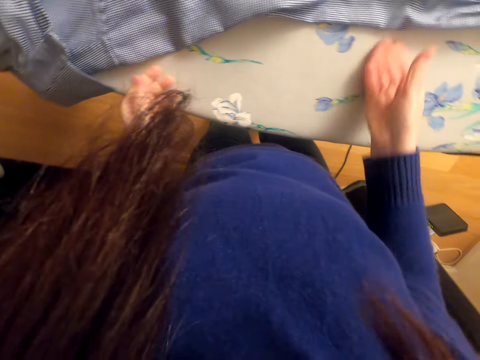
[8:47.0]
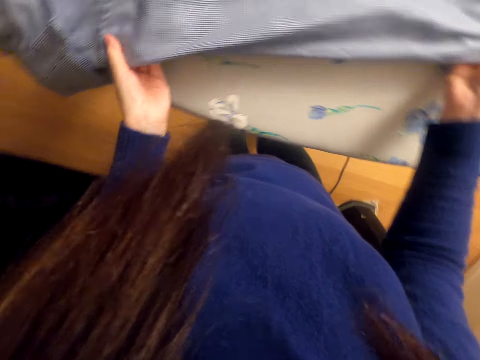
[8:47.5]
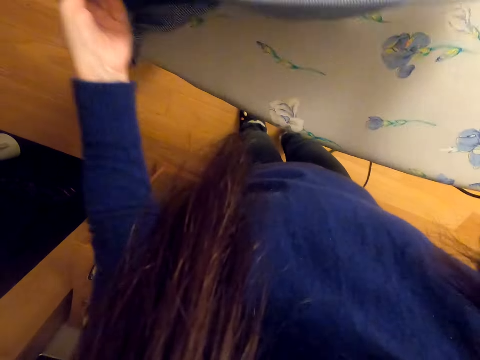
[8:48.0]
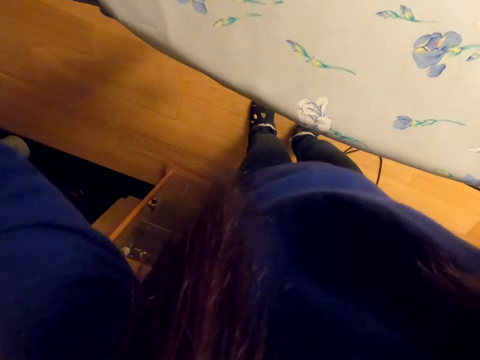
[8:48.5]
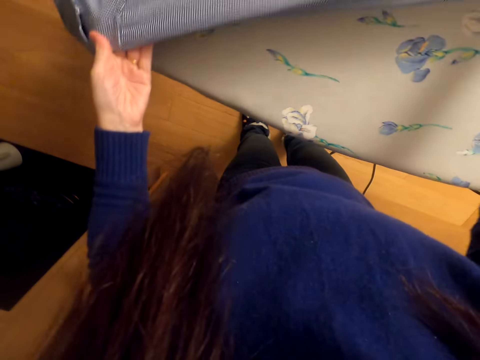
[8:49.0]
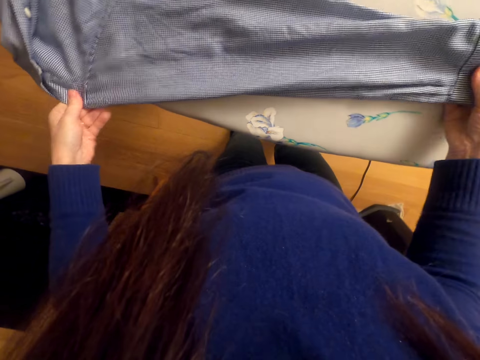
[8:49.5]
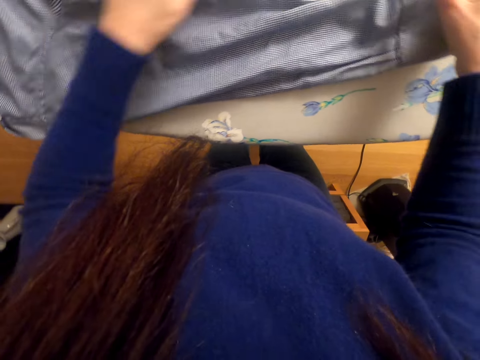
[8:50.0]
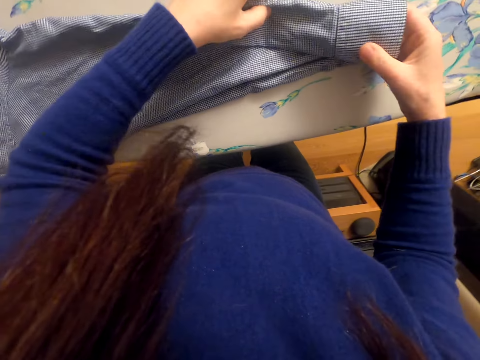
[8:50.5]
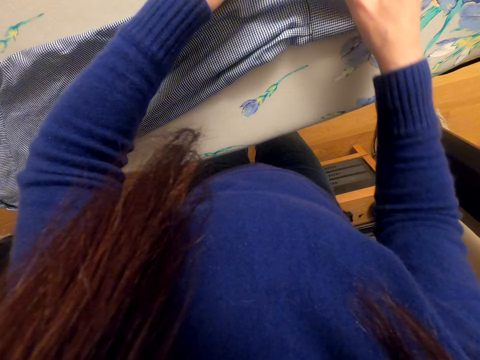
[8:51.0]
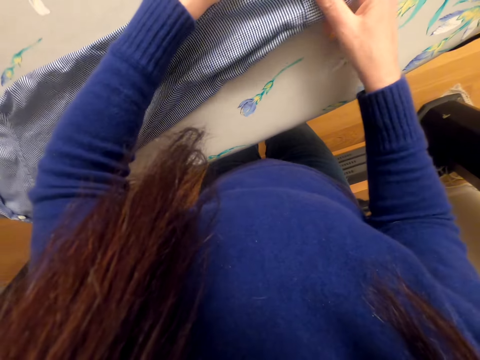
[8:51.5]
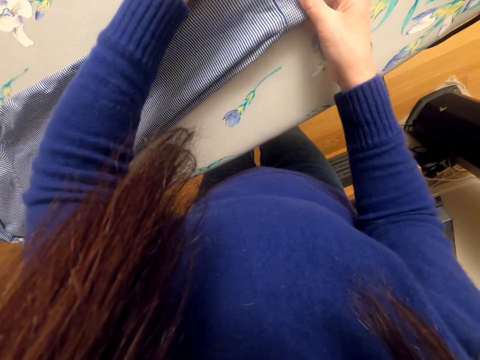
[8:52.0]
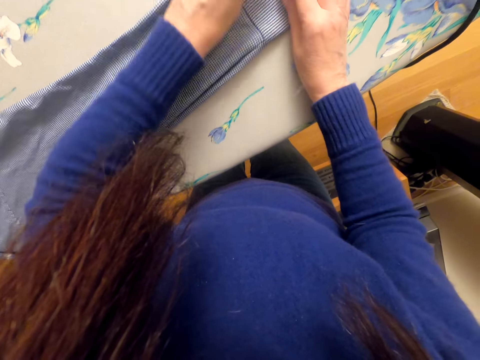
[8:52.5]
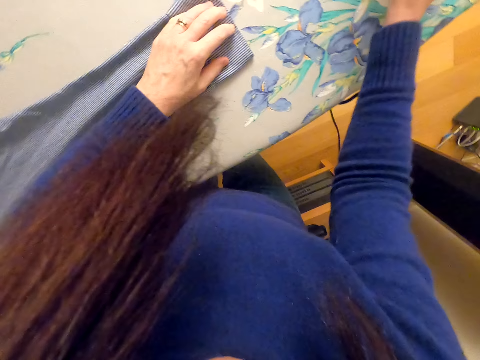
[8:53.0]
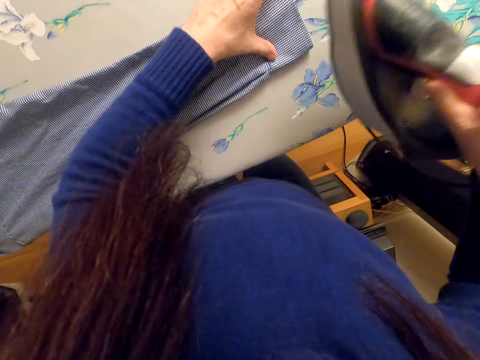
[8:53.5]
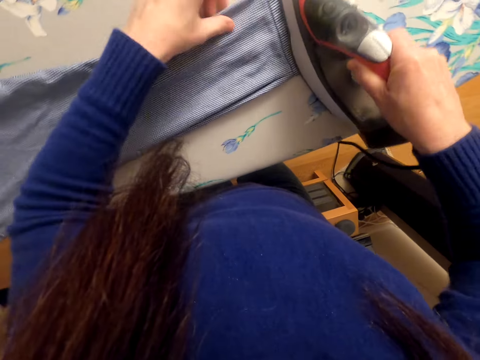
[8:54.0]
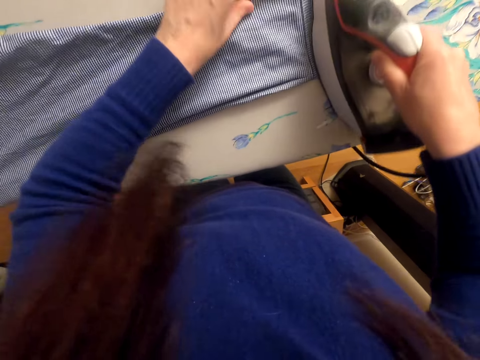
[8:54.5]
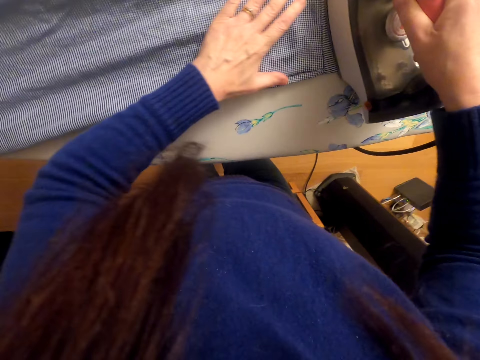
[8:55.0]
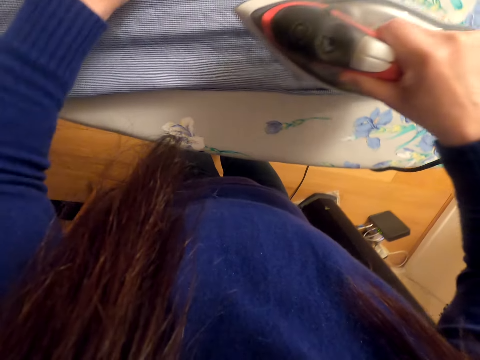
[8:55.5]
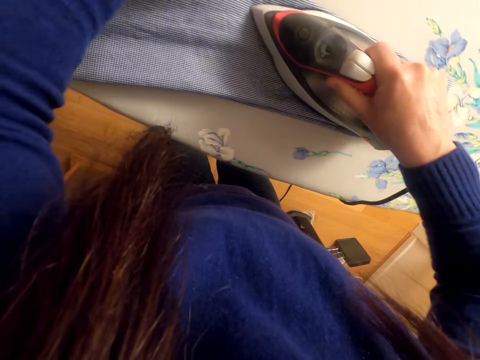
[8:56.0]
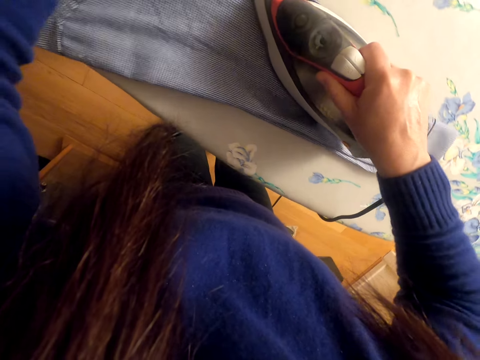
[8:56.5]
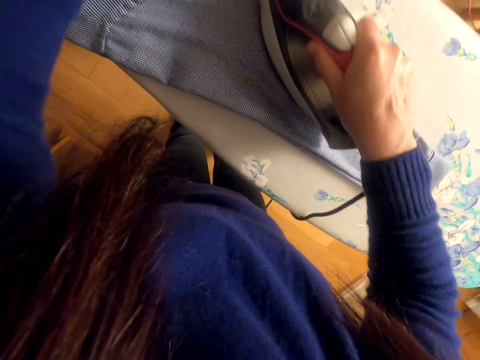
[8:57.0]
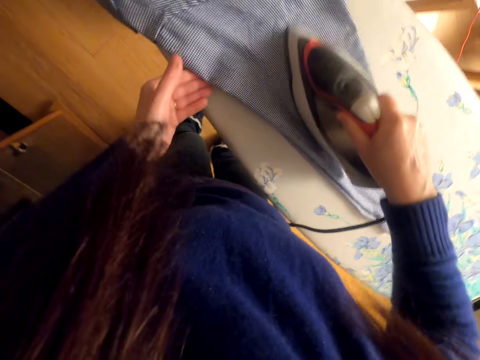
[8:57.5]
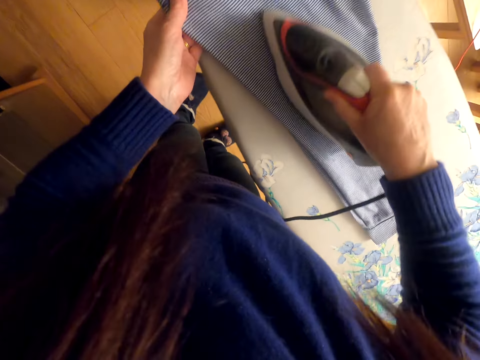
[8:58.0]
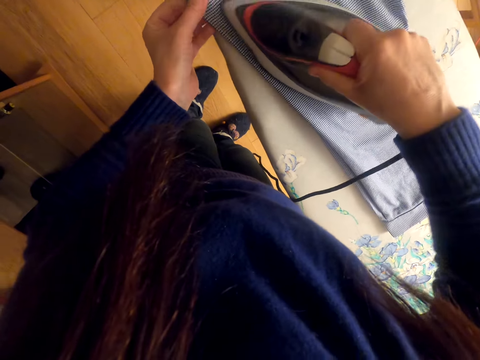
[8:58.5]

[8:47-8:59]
The camera wearer moves both hands. They stretch the cloth. They lift the cloth. They place the cloth on the iron board. They move the left hand. They stretch the cloth. They lift the right hand. They lift the iron box. They iron the cloth.

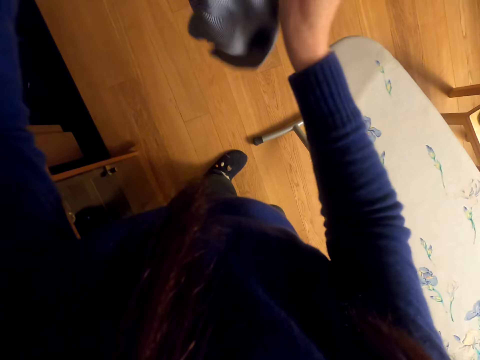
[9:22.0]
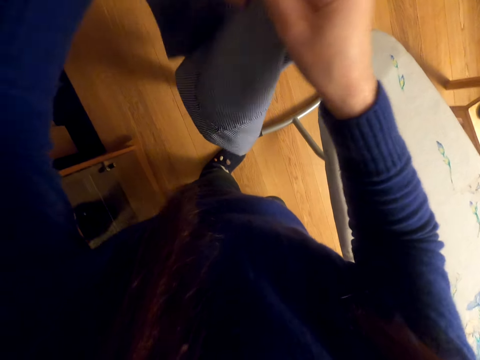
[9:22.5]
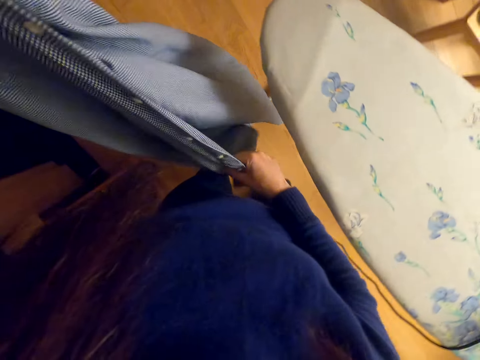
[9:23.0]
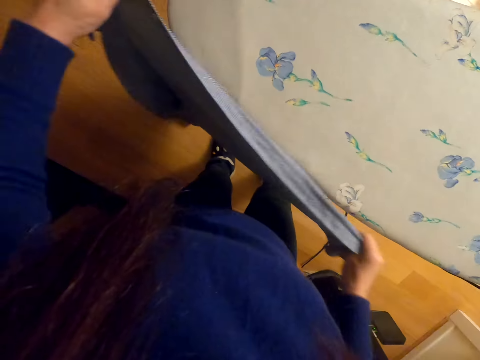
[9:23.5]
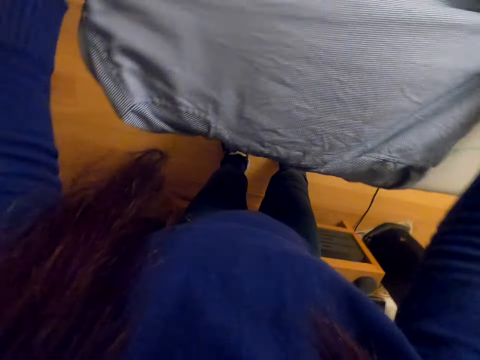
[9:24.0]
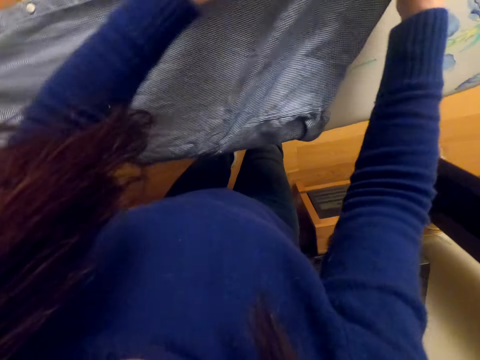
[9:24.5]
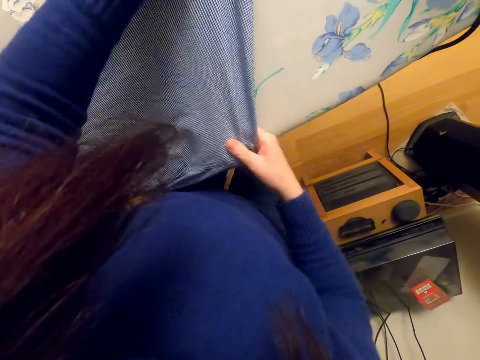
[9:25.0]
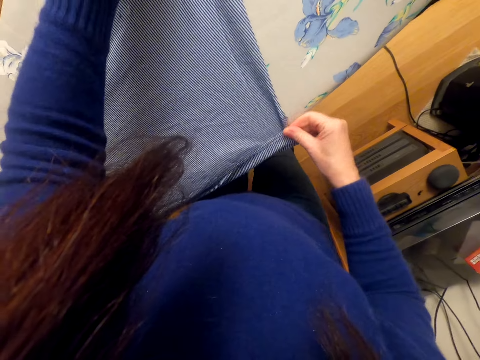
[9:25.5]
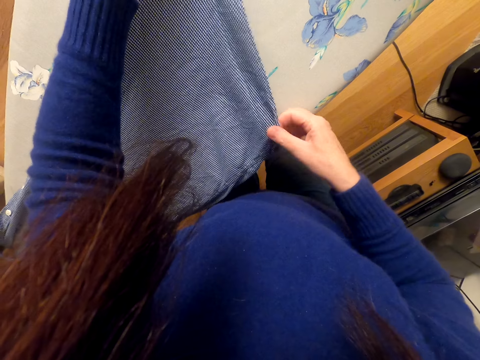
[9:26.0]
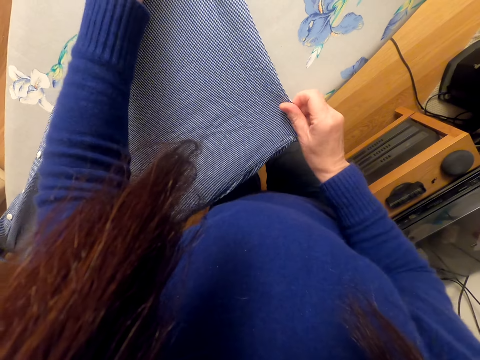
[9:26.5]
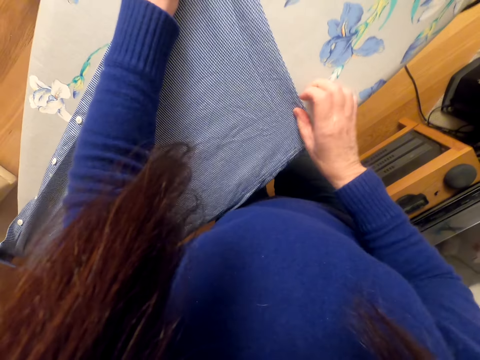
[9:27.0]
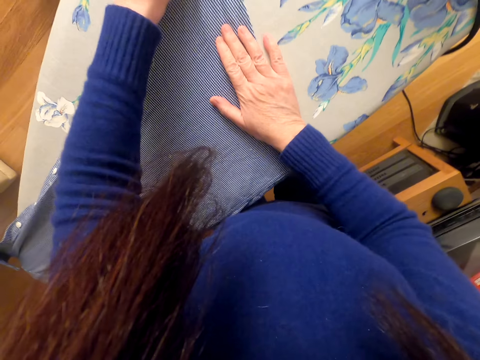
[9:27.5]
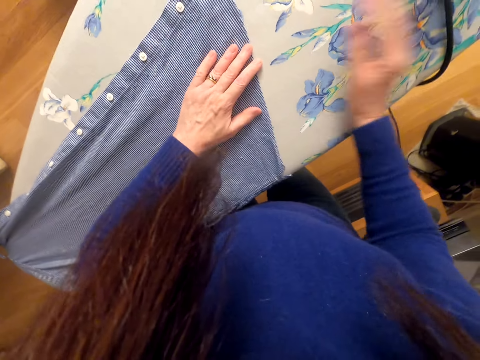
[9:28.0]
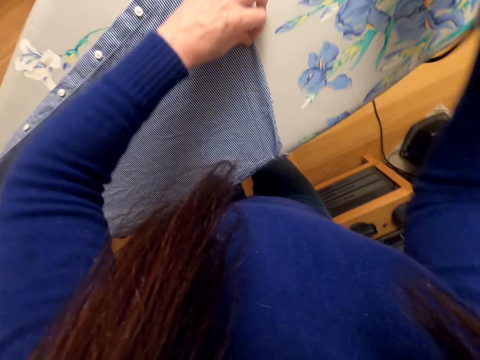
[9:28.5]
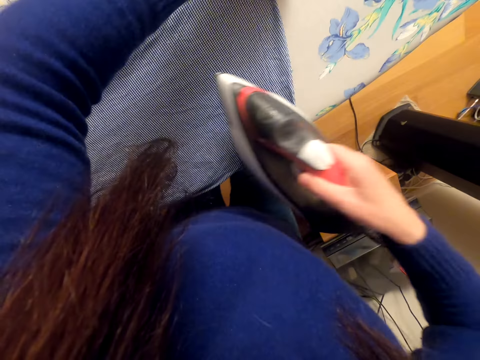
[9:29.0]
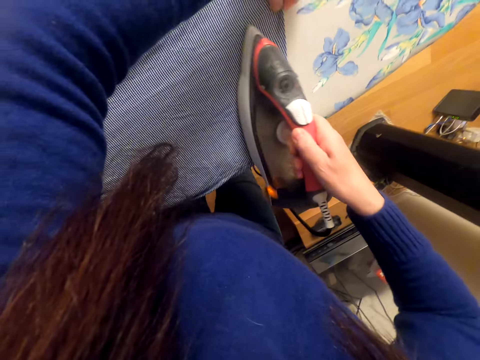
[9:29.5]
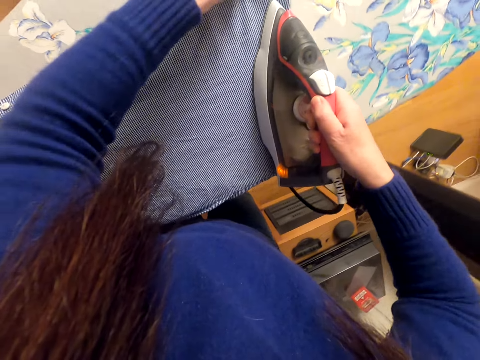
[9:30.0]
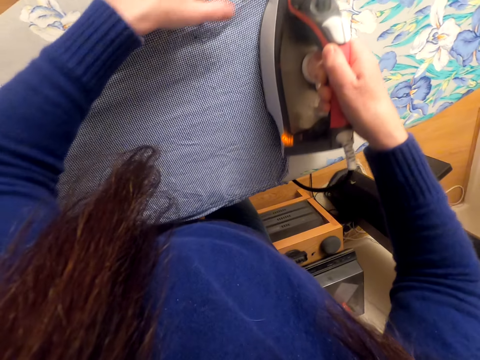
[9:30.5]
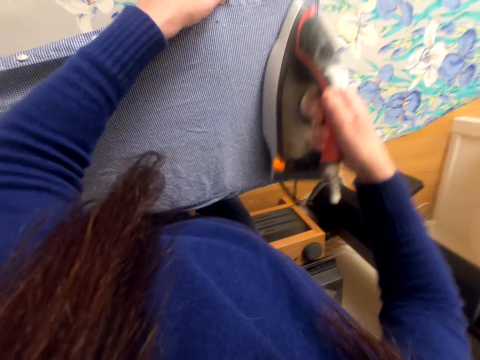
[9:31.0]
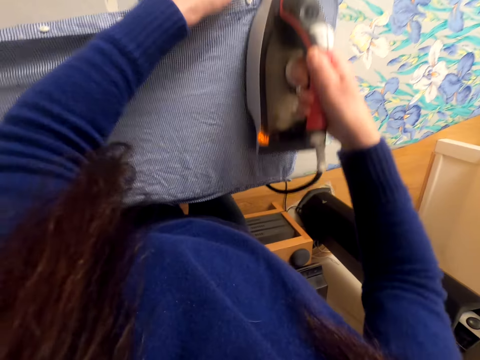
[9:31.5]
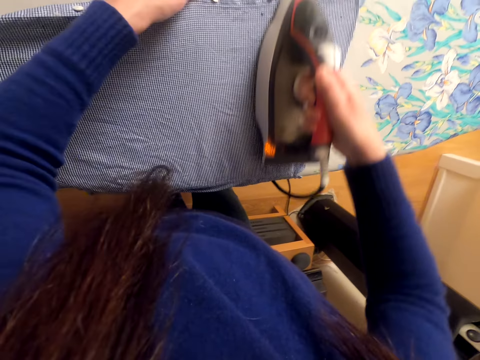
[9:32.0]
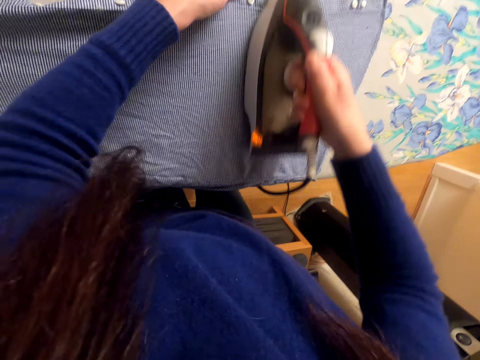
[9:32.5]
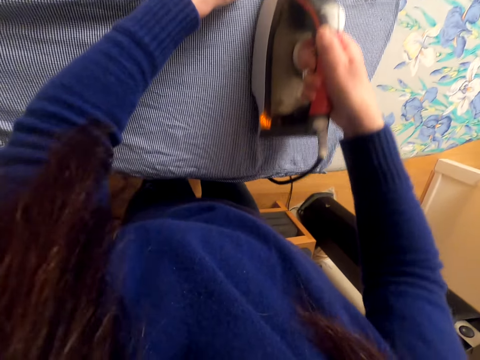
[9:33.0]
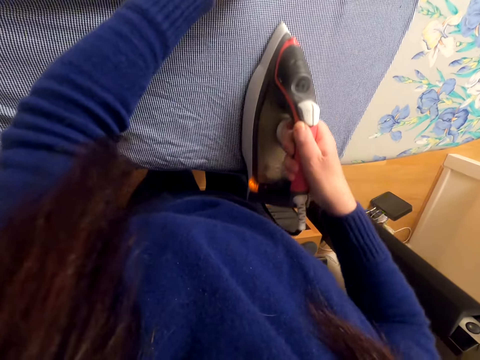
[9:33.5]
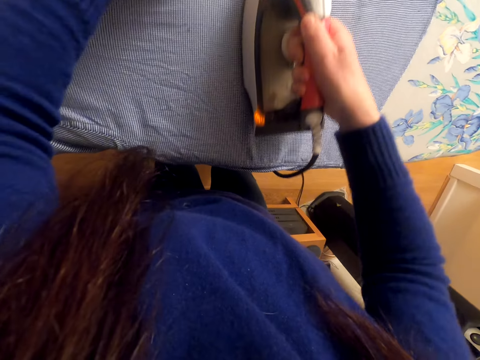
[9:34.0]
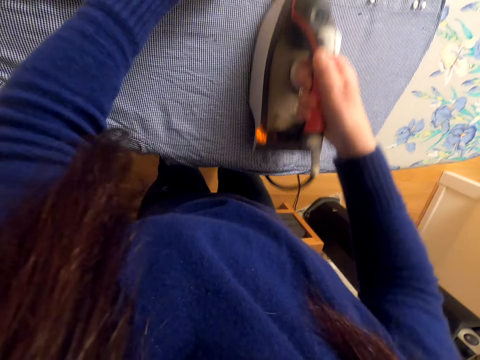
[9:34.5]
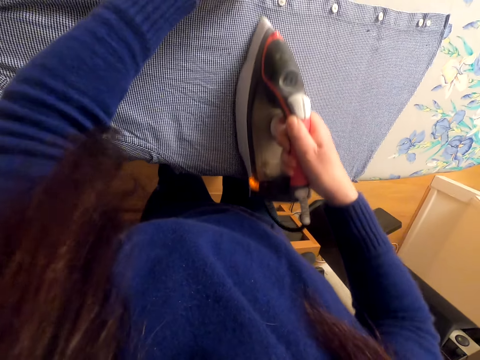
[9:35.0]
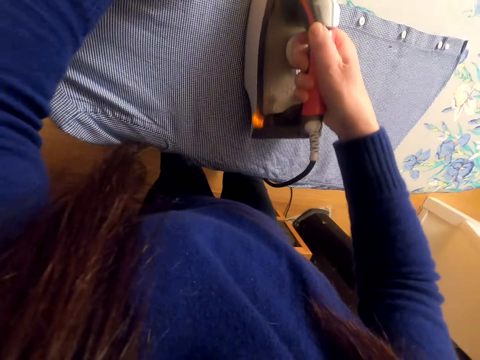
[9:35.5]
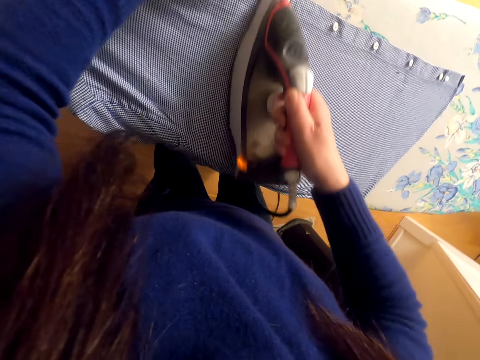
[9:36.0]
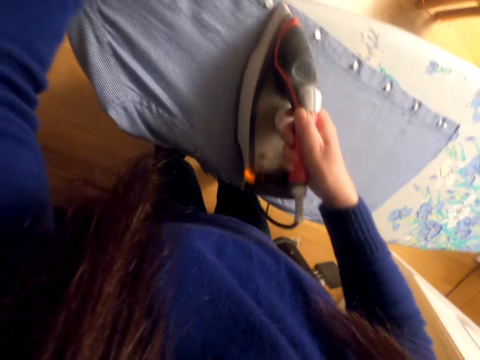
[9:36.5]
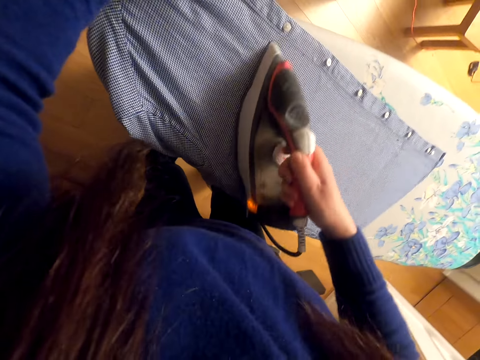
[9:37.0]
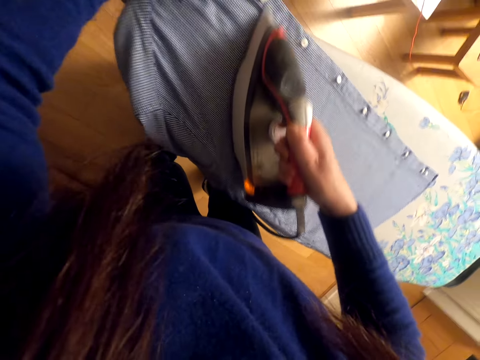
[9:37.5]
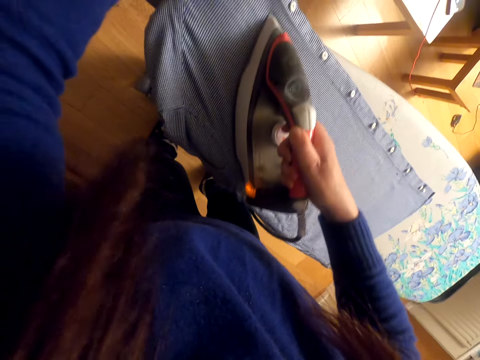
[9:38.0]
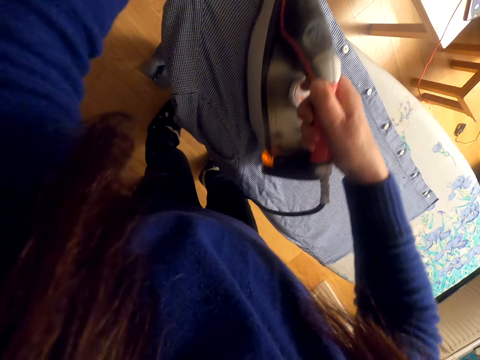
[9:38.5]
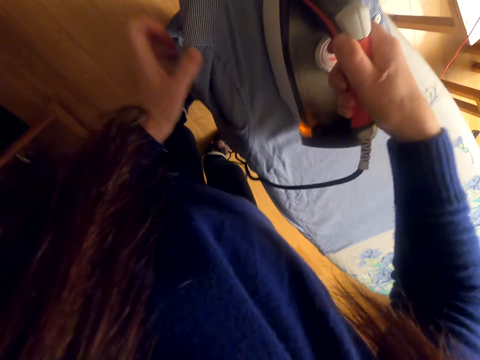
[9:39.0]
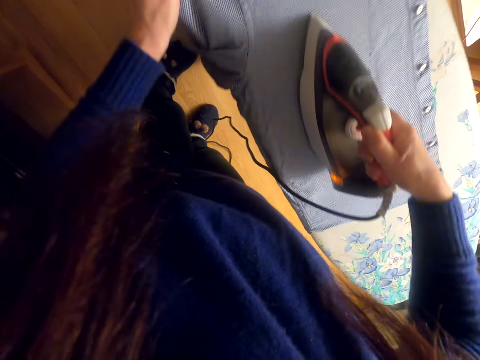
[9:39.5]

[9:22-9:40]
The camera wearer stretches the cloth. They place the cloth on the iron board. They stretch the cloth. They lift the right hand. They lift the iron box. They iron the cloth.
